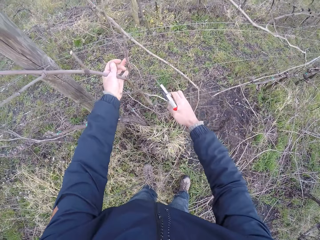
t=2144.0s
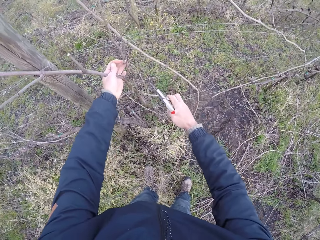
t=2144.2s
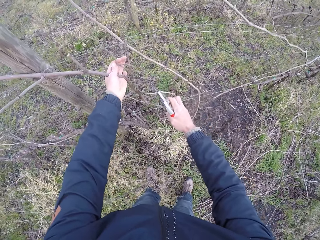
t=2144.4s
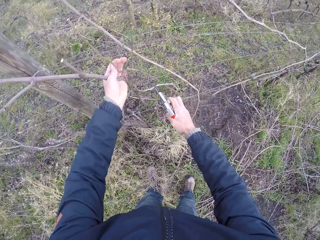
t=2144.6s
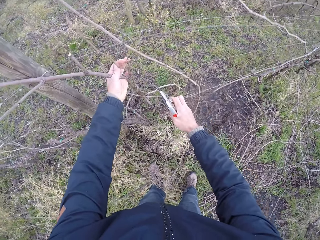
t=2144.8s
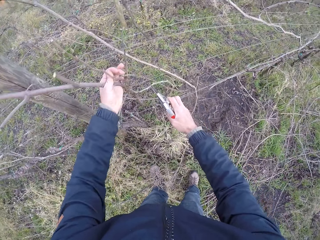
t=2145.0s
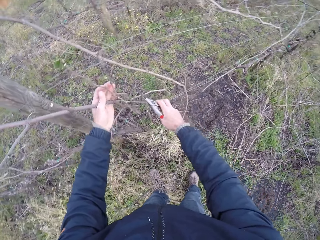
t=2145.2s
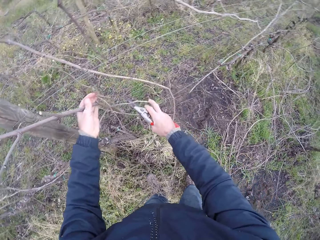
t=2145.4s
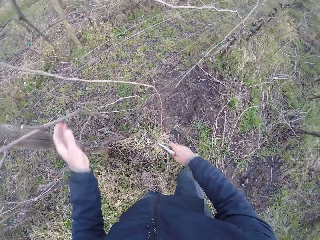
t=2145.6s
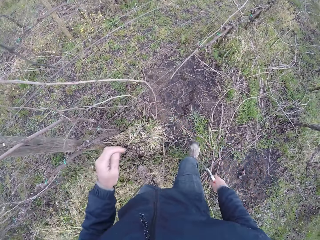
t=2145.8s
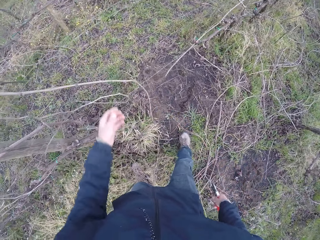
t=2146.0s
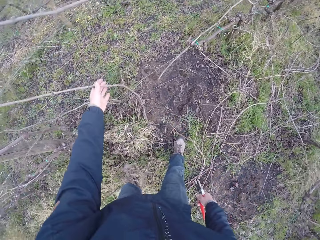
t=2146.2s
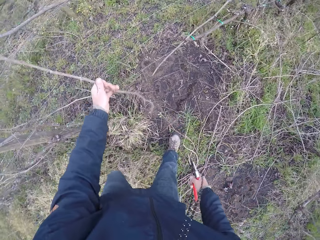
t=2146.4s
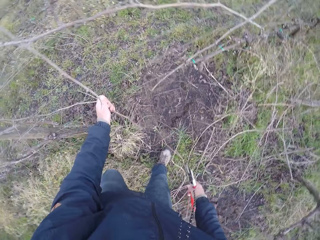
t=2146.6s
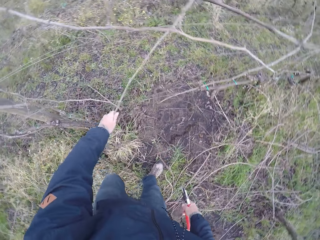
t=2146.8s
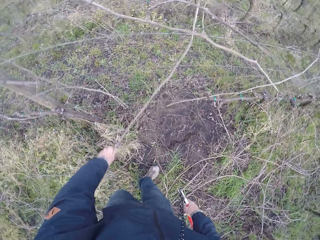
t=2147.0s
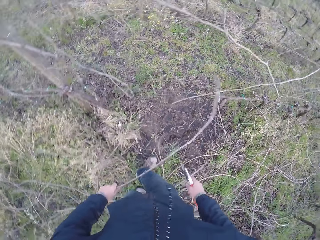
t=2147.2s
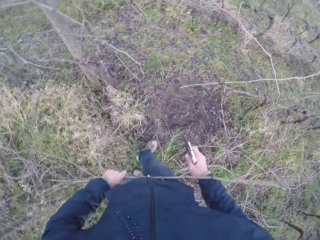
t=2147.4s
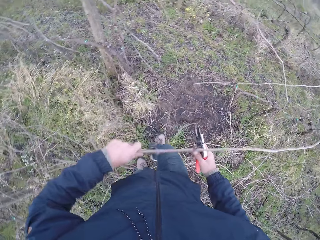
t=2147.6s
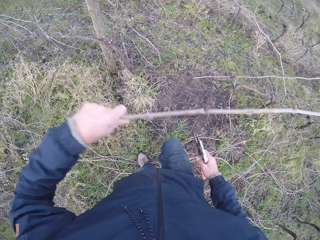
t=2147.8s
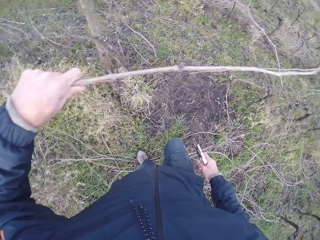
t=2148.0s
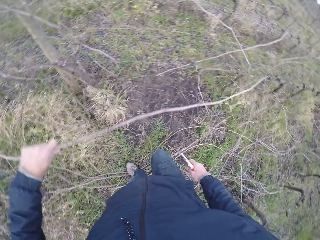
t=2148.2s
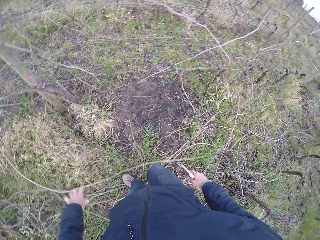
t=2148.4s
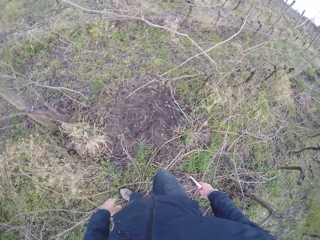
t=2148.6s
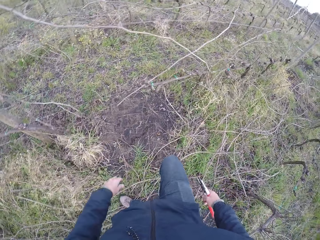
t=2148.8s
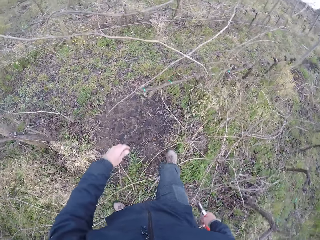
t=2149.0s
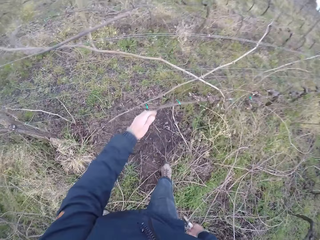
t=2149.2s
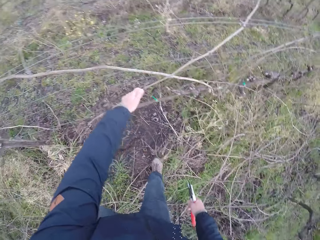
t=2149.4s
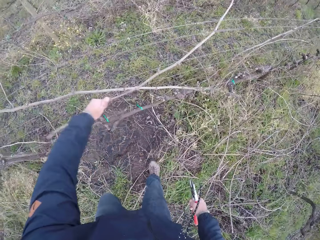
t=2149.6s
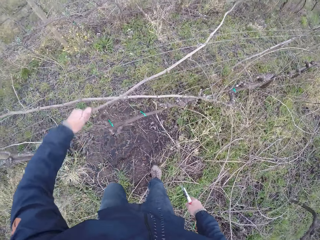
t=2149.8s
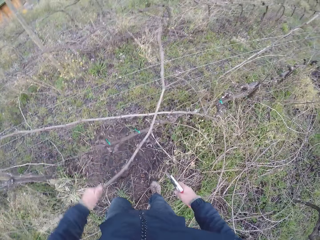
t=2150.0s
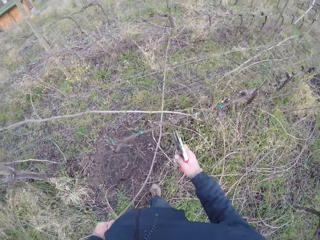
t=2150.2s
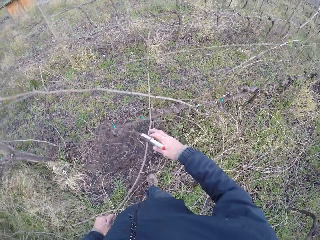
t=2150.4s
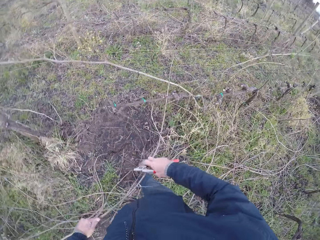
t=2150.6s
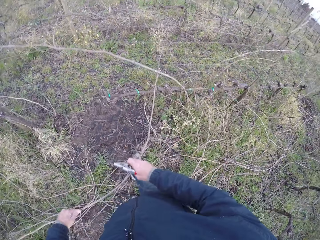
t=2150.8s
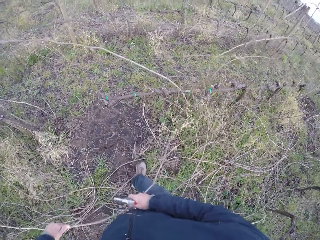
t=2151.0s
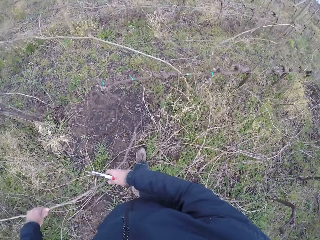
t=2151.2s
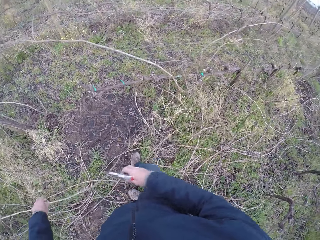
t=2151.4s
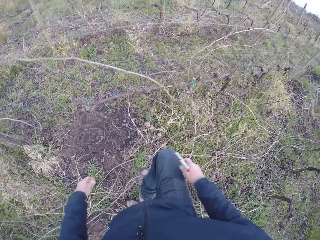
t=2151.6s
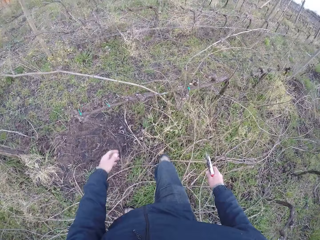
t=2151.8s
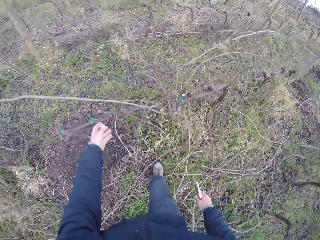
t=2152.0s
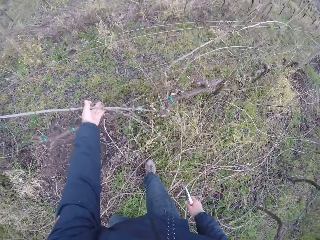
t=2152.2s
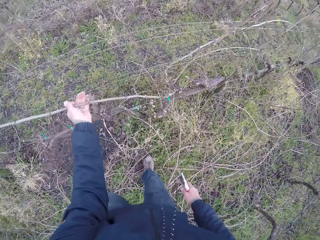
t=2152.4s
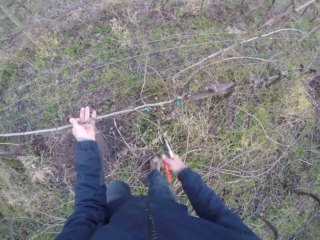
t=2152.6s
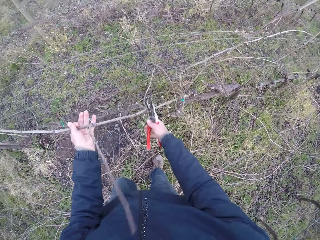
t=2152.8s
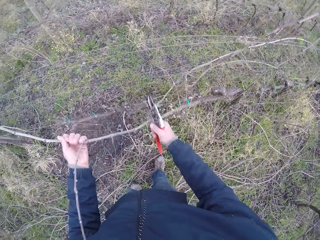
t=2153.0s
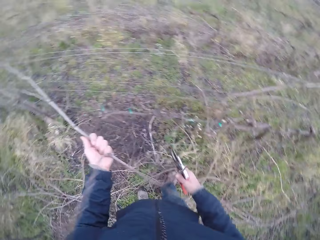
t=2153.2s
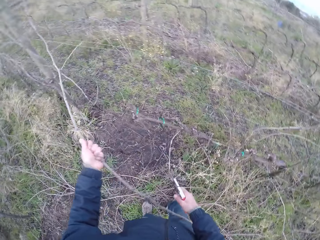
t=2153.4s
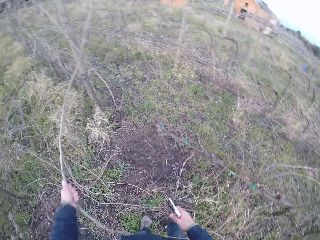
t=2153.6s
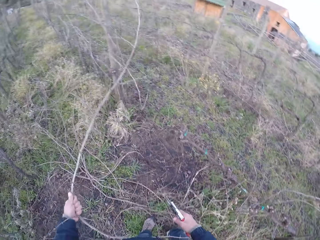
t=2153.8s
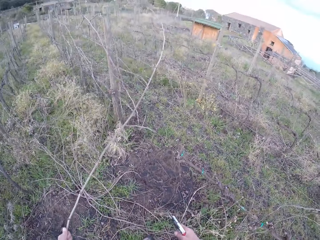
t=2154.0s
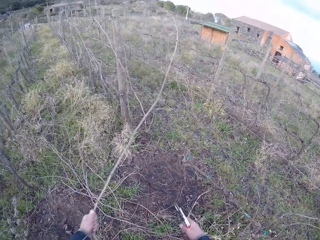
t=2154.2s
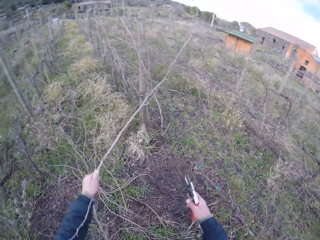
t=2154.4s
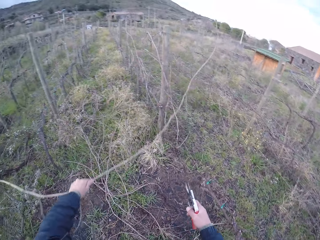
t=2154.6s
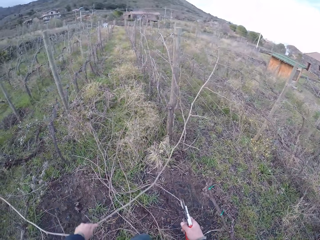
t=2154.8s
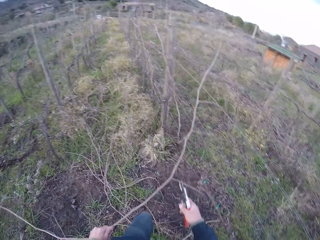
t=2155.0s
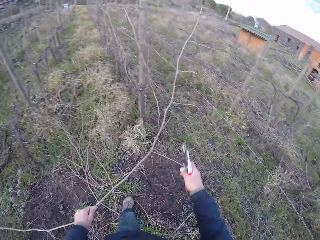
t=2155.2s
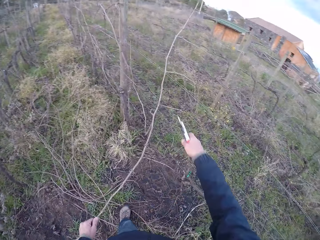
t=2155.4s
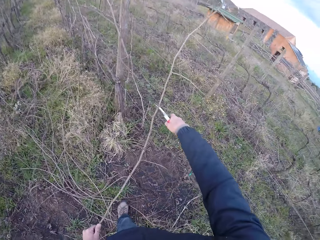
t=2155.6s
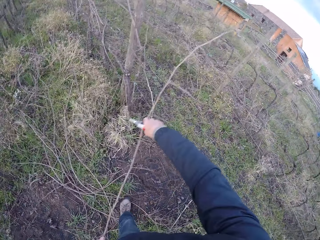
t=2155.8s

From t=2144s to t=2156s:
The camera wearer adjusts the barbed wire with his right hand. He drops the firewood. He drags a stick from the barbed wire with his left hand. He drops the sticks in his left hand on the floor. He drags a stick from the barbed wire with his left hand. He drops the stick in both hands on the floor. He drags a stick from the barbed wire with his left hand.

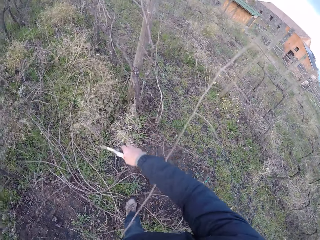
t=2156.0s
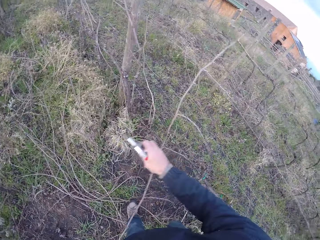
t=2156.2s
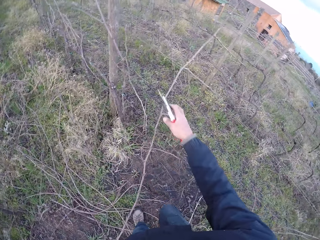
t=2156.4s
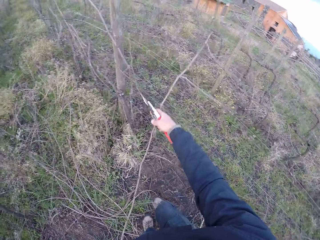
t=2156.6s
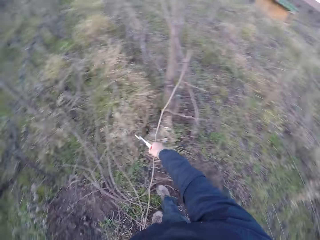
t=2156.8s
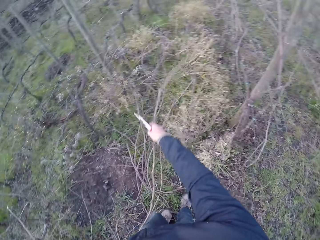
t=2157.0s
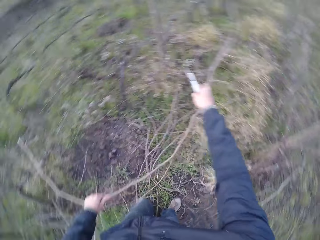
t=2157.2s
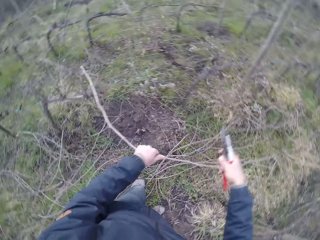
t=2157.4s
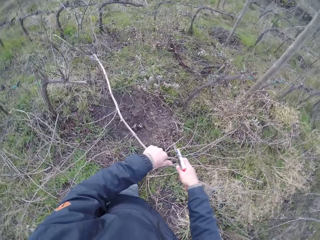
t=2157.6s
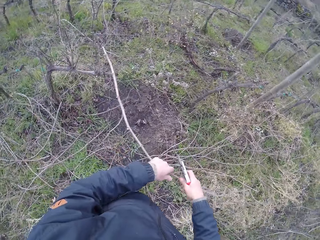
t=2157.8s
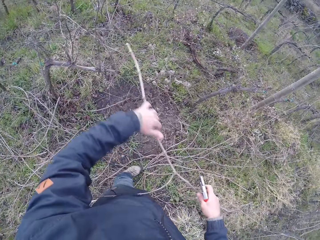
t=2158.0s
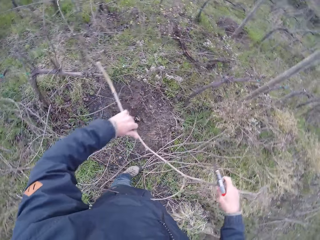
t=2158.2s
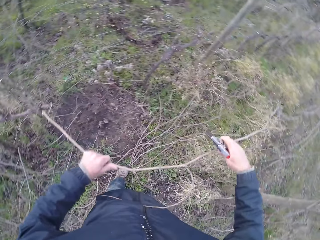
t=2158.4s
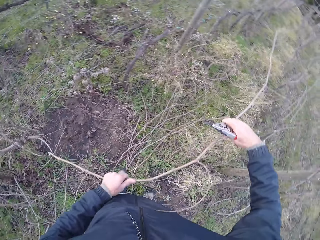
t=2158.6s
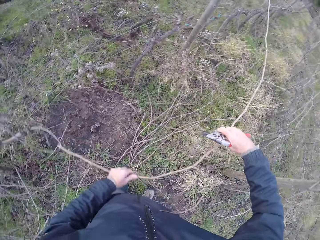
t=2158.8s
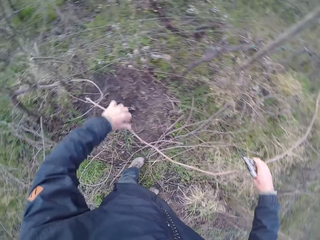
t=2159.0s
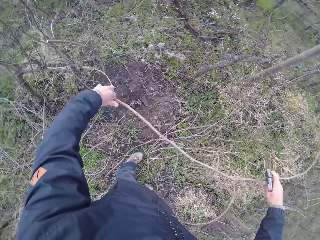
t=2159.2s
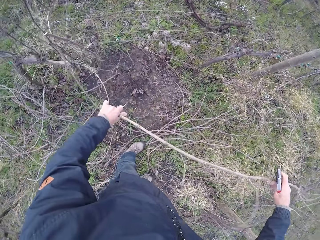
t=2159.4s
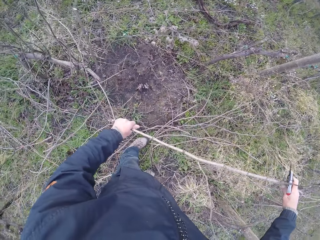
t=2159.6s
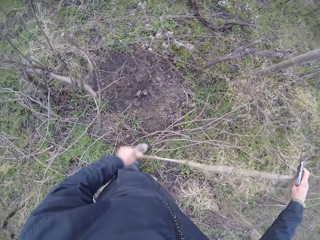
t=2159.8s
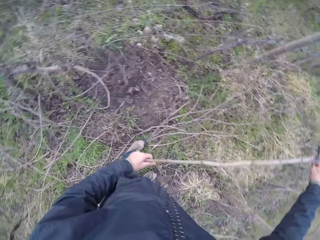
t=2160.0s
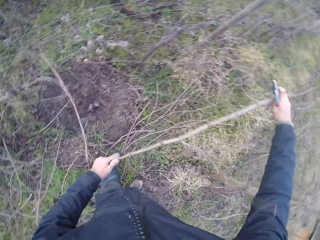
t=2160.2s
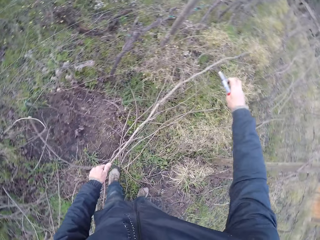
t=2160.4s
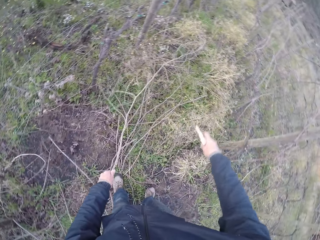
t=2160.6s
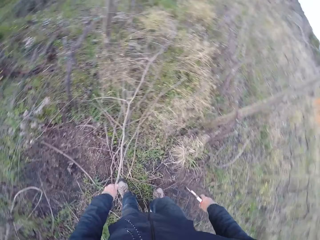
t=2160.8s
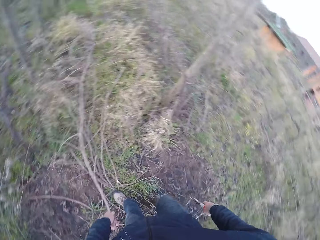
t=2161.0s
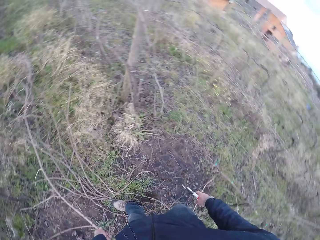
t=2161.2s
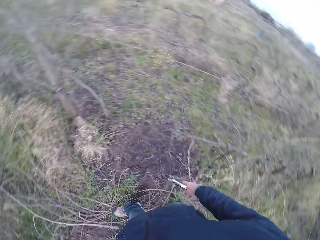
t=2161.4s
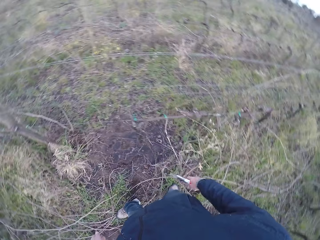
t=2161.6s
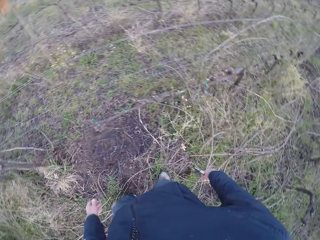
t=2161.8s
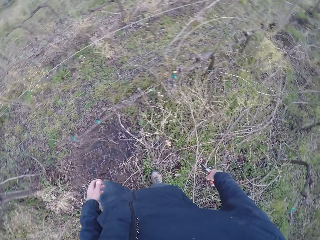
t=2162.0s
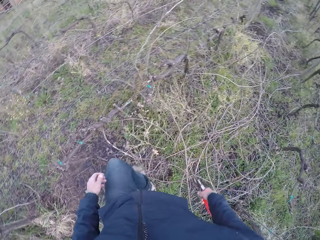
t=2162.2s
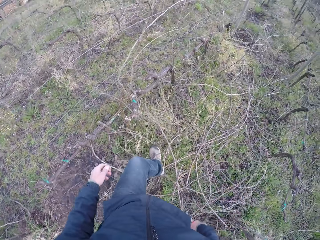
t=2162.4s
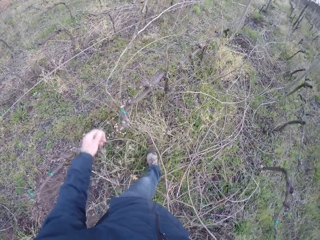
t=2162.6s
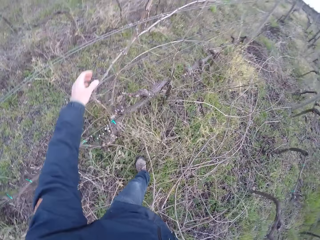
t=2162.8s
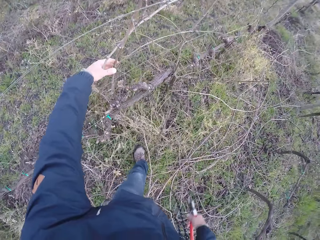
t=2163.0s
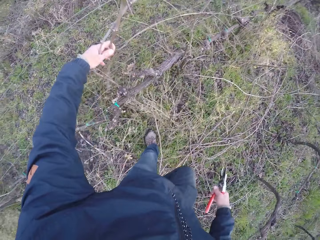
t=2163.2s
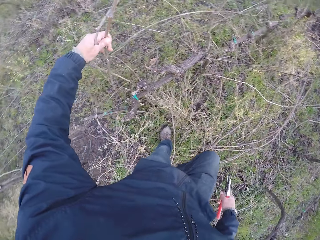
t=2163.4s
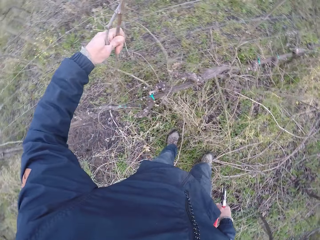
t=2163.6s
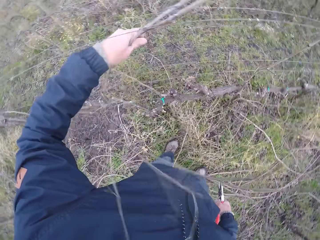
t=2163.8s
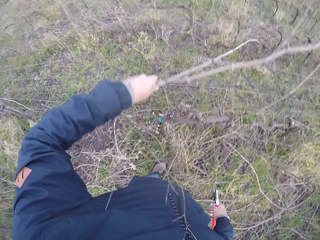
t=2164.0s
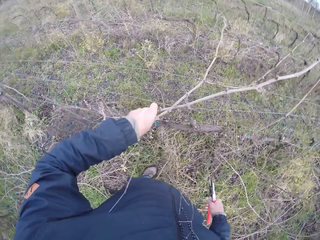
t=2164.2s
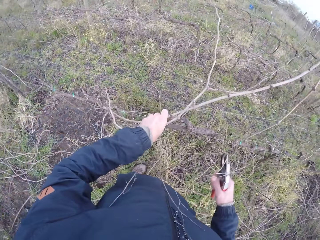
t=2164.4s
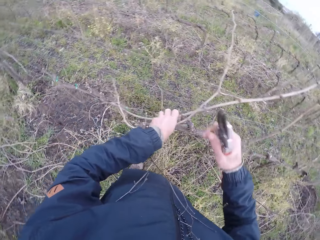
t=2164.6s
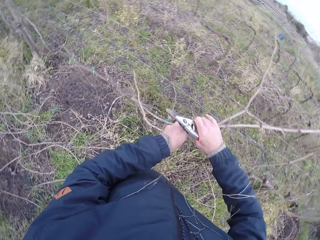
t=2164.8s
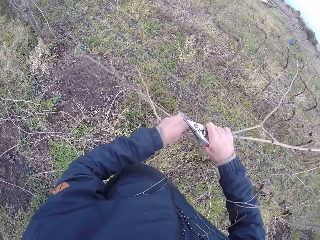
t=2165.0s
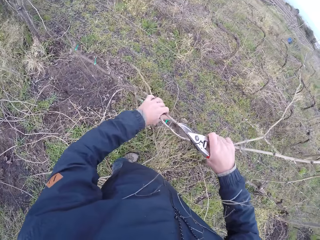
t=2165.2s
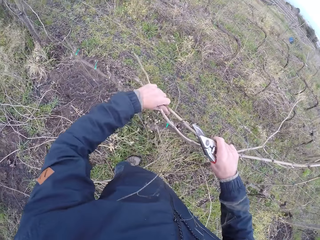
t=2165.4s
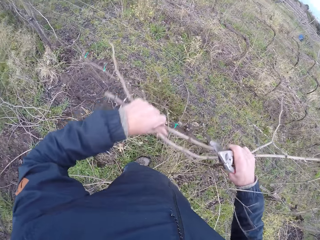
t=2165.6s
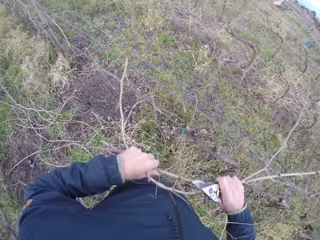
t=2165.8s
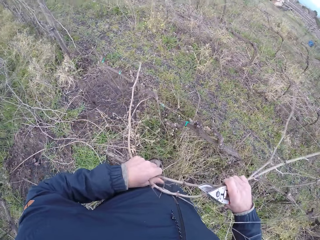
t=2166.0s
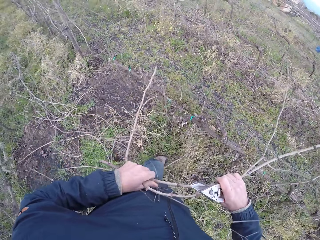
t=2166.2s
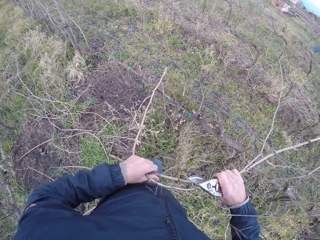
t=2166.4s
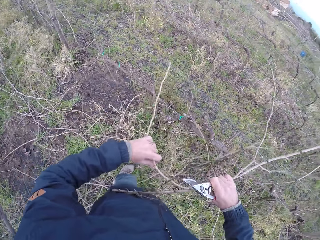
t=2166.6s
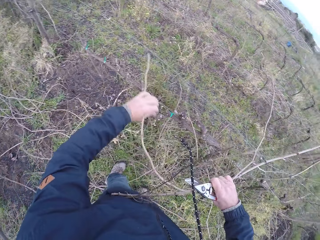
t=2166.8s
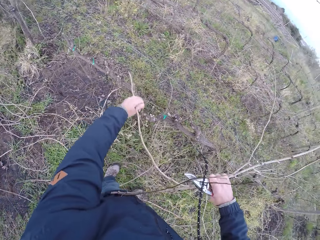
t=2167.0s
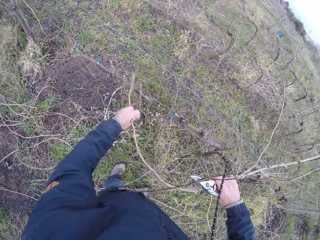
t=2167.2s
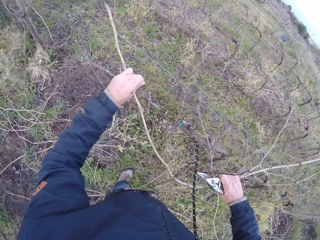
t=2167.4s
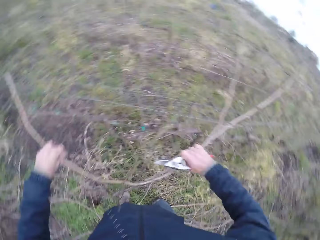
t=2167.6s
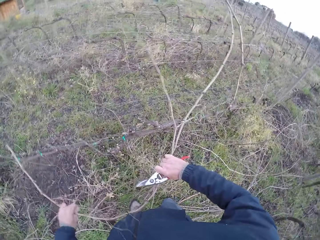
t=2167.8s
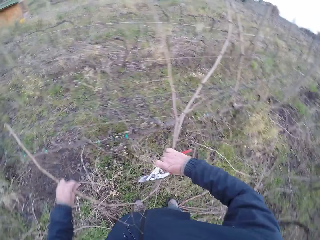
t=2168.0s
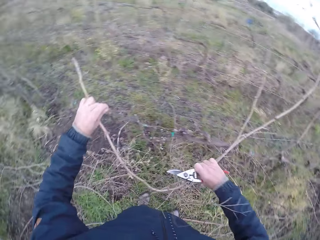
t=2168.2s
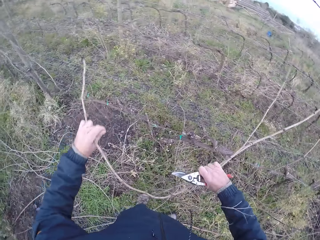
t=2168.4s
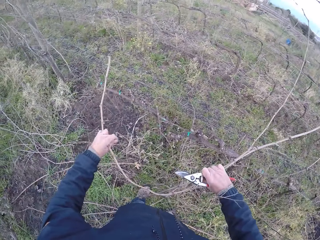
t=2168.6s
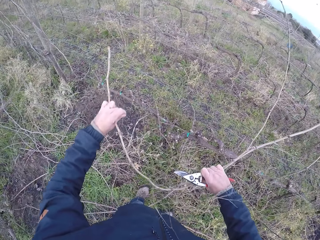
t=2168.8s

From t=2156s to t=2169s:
The camera wearer drags the stick from the barbed wire with the pliers in his right hand. He drags a stick from the barbed wire with his right hand. He drags the stick from the barbed wire with his left hand. He drops the stick in his left hand on the floor. He drags some sticks from the barbed wire with his left hand. He drags the sticks from the barbed wire with both hands.
